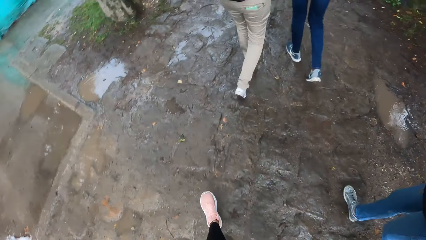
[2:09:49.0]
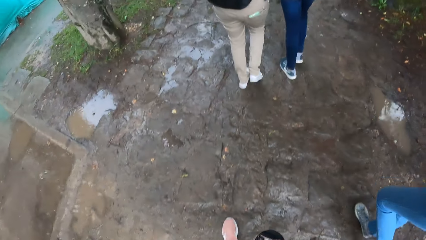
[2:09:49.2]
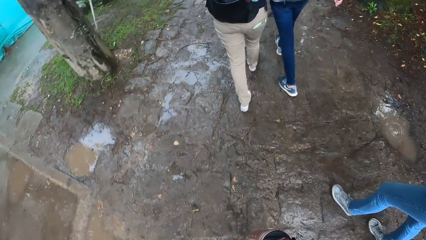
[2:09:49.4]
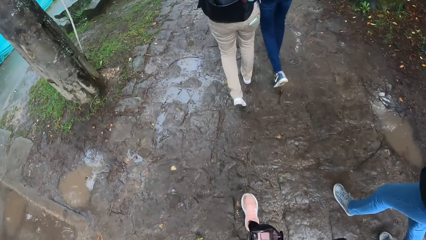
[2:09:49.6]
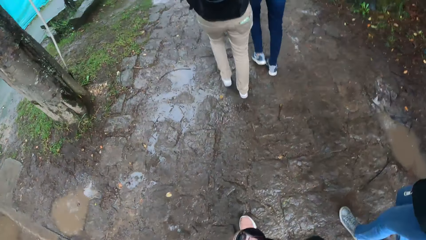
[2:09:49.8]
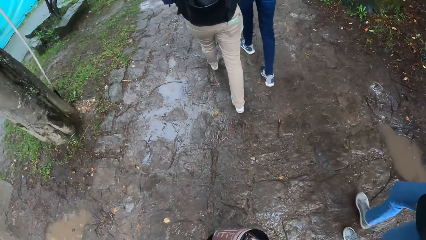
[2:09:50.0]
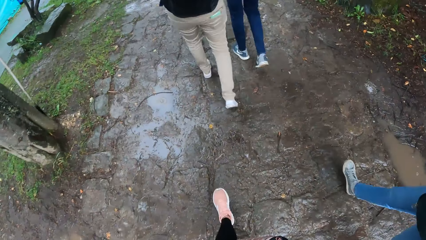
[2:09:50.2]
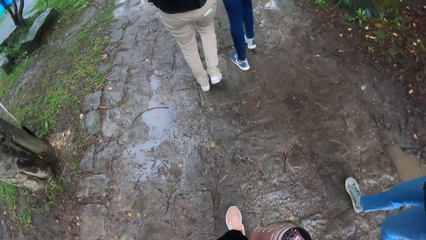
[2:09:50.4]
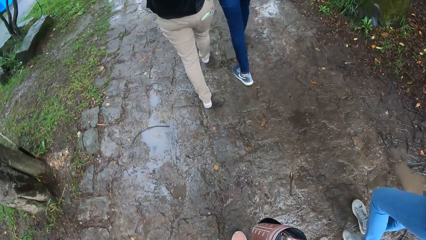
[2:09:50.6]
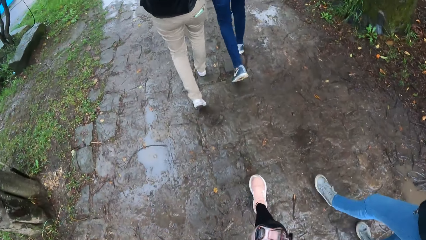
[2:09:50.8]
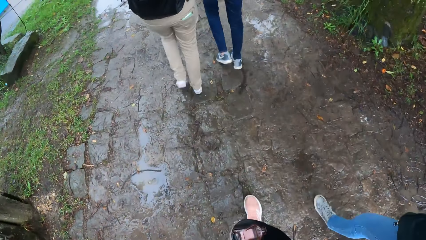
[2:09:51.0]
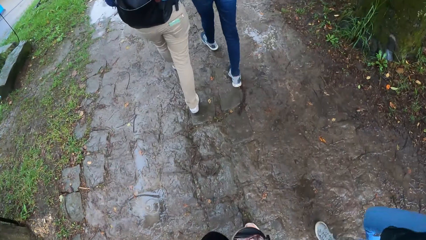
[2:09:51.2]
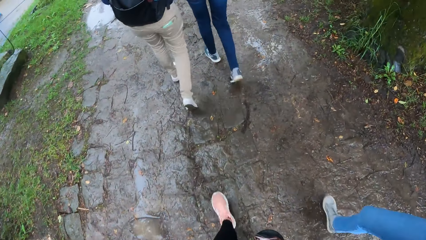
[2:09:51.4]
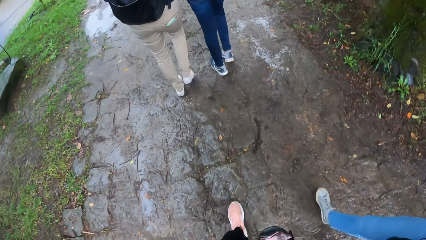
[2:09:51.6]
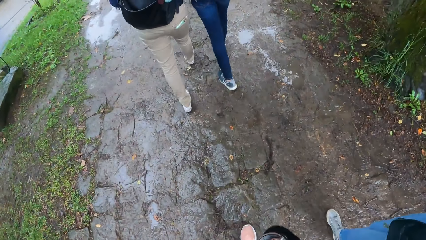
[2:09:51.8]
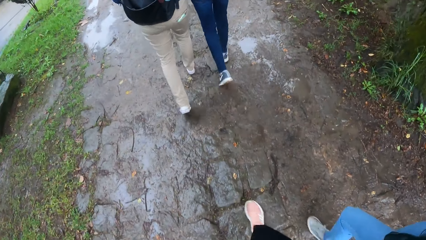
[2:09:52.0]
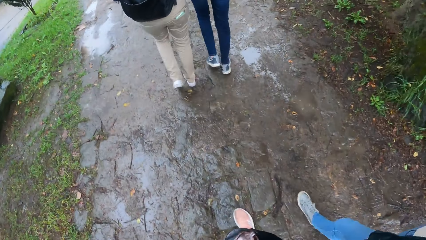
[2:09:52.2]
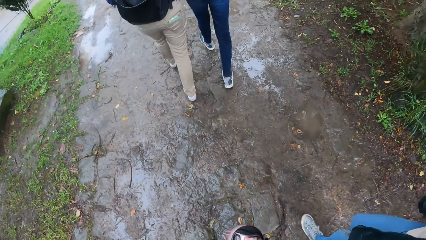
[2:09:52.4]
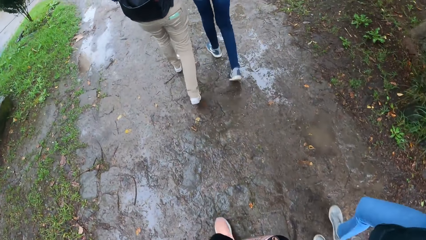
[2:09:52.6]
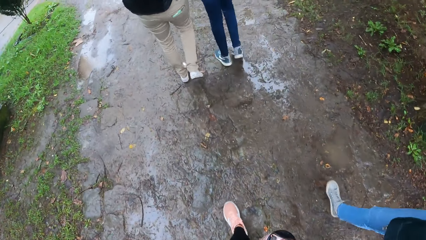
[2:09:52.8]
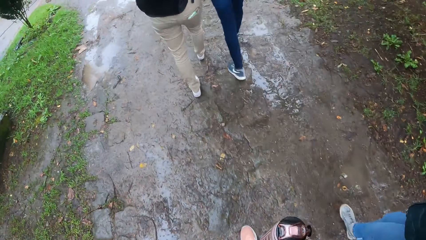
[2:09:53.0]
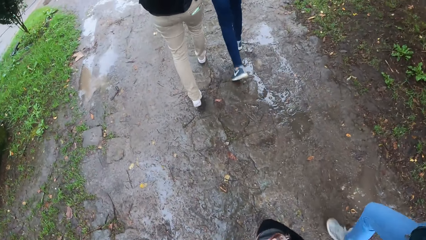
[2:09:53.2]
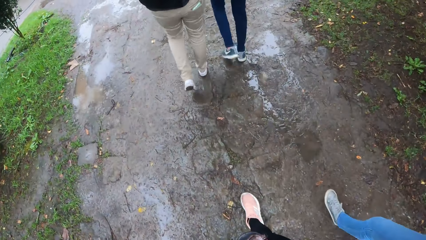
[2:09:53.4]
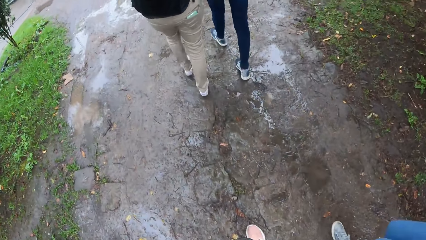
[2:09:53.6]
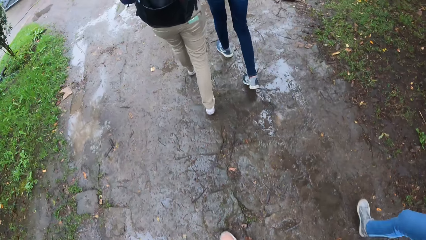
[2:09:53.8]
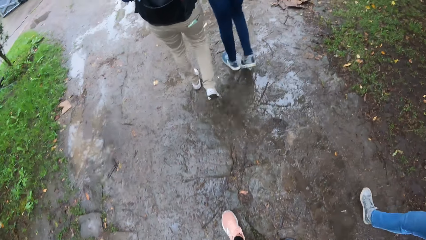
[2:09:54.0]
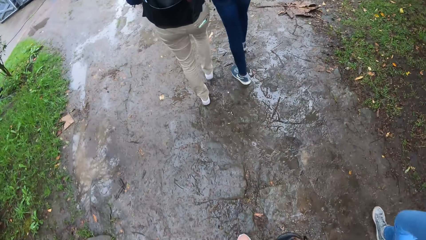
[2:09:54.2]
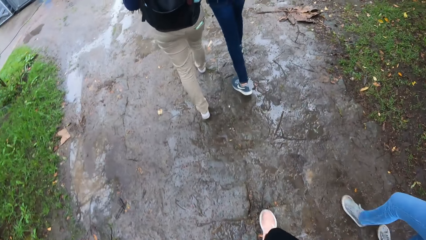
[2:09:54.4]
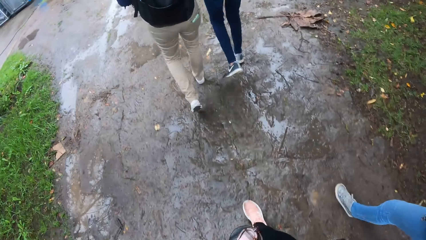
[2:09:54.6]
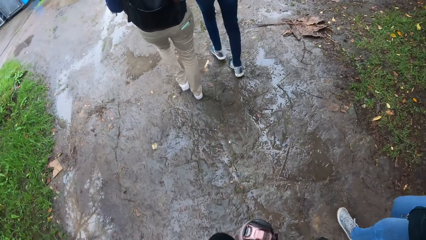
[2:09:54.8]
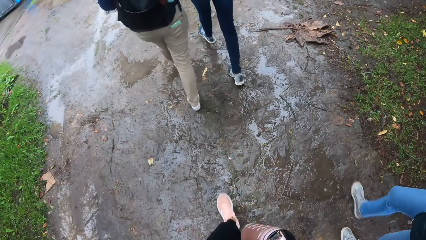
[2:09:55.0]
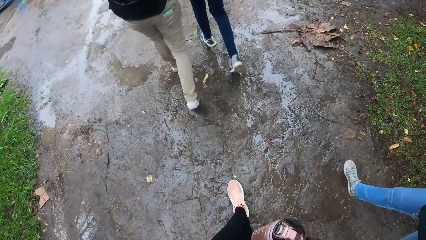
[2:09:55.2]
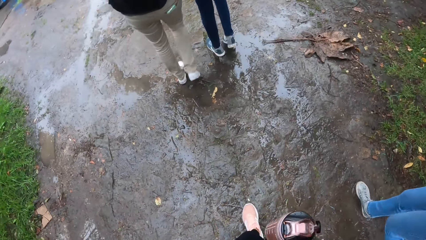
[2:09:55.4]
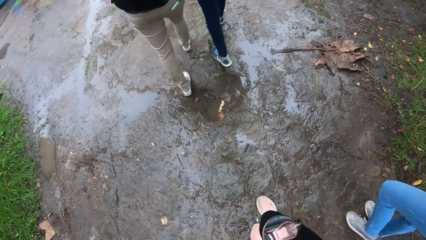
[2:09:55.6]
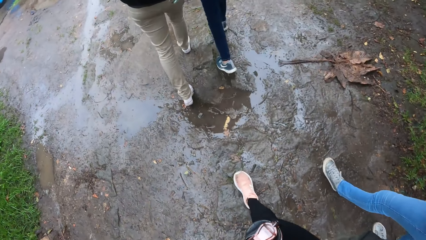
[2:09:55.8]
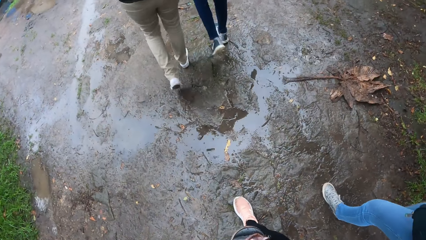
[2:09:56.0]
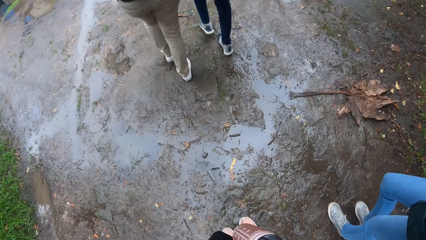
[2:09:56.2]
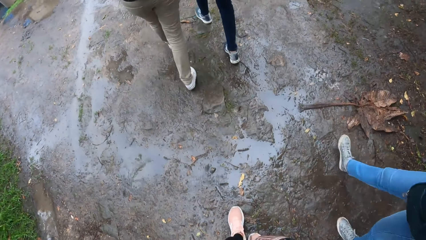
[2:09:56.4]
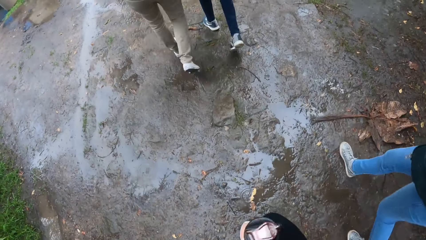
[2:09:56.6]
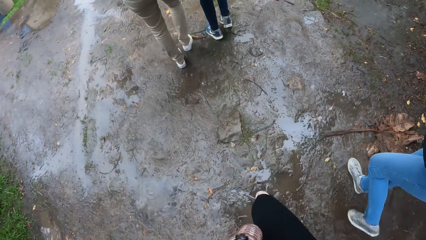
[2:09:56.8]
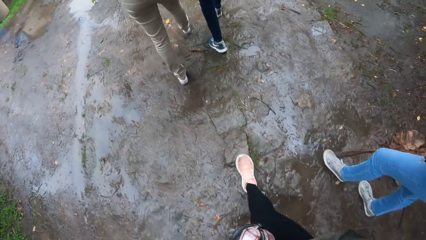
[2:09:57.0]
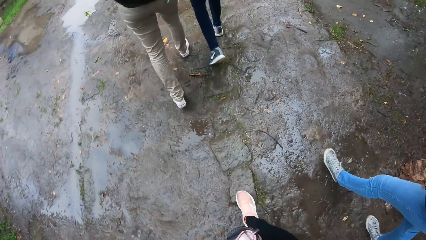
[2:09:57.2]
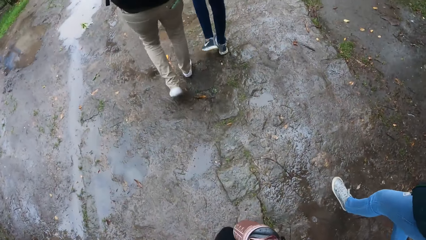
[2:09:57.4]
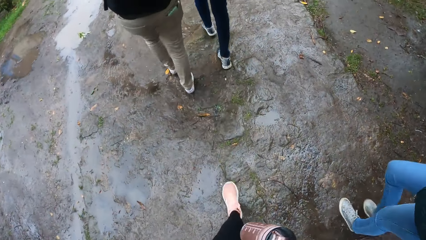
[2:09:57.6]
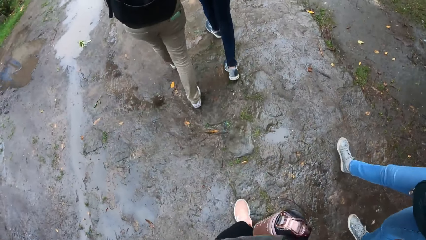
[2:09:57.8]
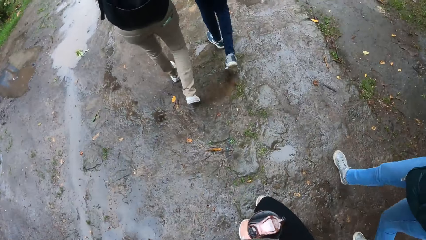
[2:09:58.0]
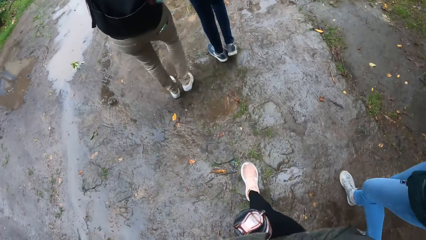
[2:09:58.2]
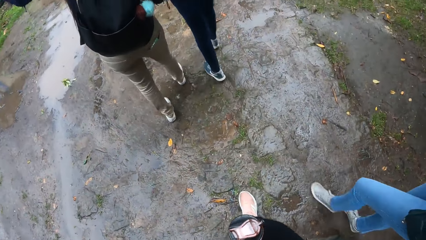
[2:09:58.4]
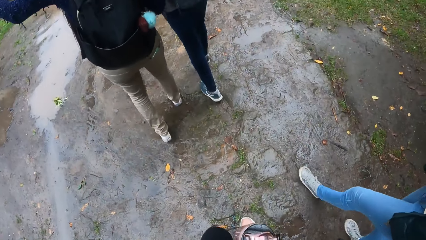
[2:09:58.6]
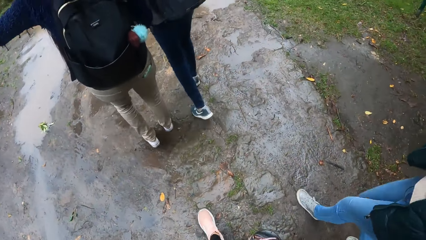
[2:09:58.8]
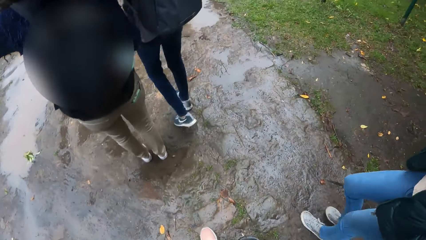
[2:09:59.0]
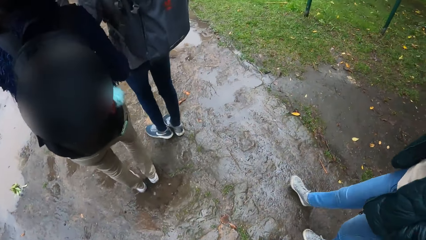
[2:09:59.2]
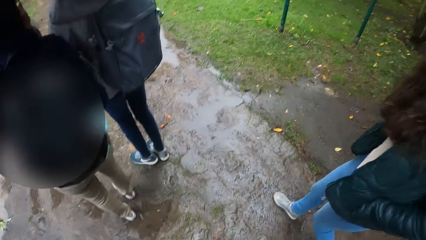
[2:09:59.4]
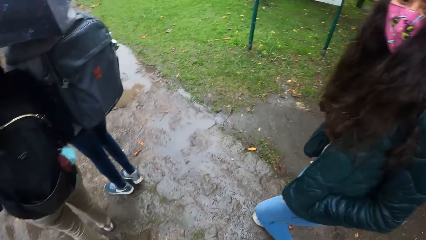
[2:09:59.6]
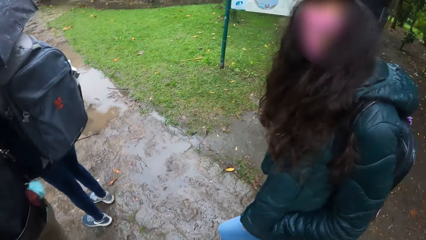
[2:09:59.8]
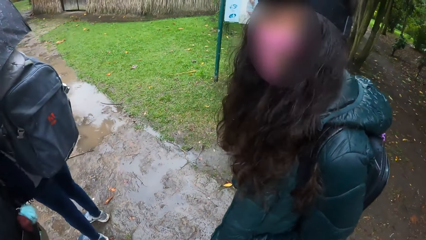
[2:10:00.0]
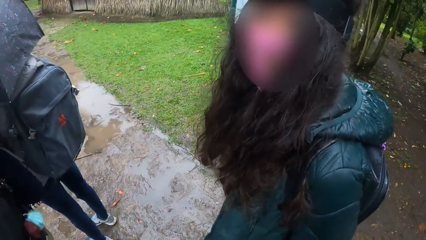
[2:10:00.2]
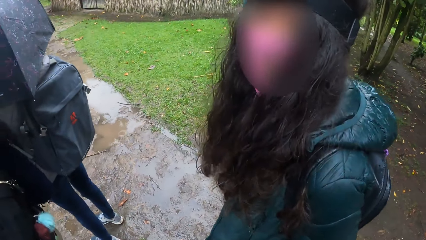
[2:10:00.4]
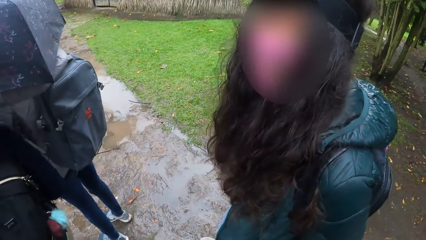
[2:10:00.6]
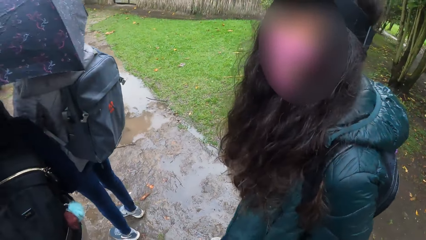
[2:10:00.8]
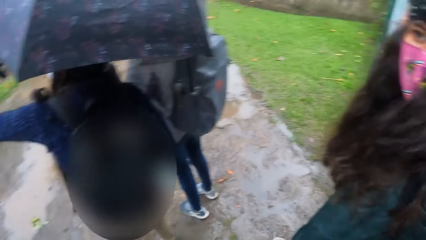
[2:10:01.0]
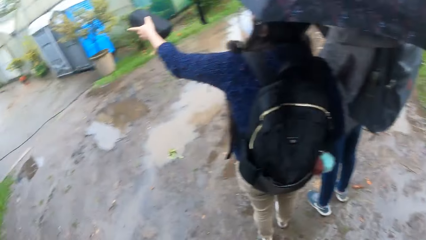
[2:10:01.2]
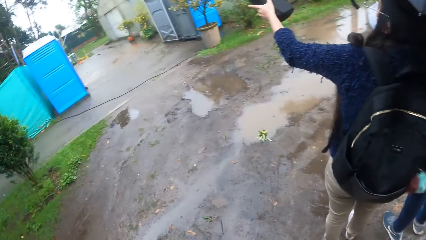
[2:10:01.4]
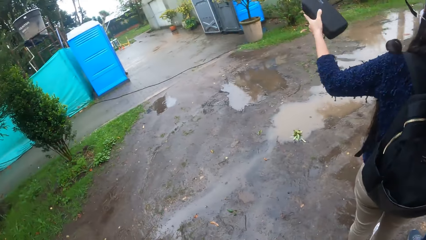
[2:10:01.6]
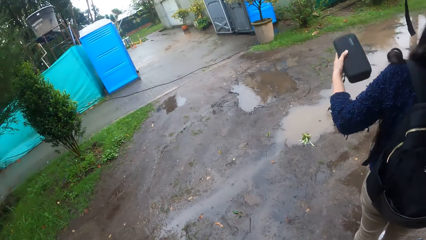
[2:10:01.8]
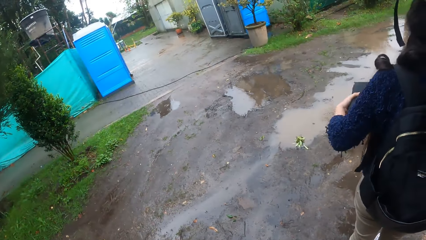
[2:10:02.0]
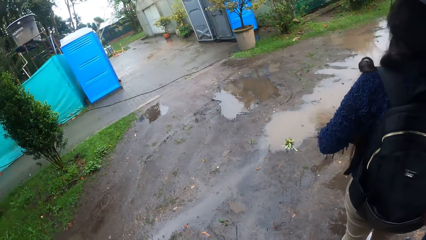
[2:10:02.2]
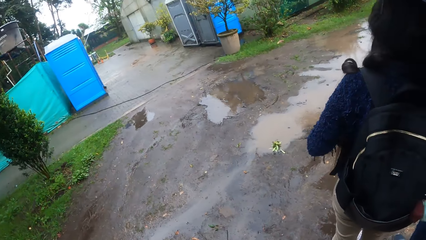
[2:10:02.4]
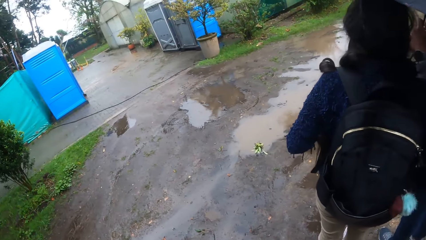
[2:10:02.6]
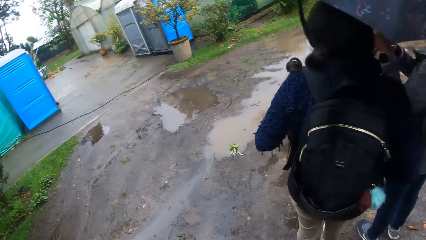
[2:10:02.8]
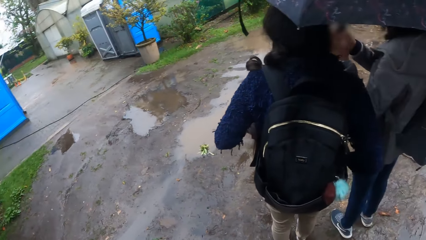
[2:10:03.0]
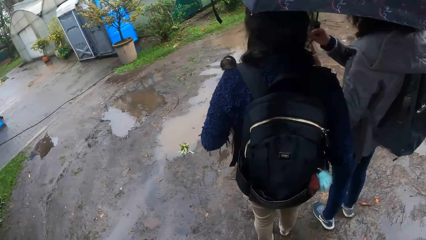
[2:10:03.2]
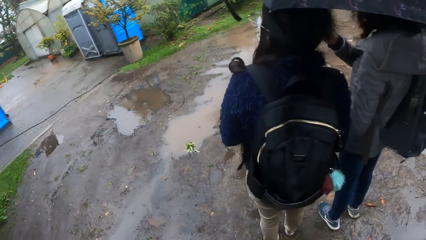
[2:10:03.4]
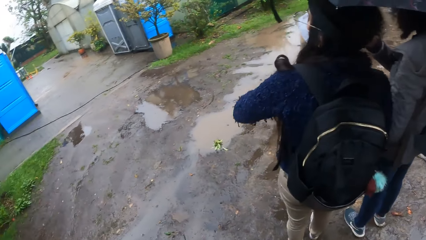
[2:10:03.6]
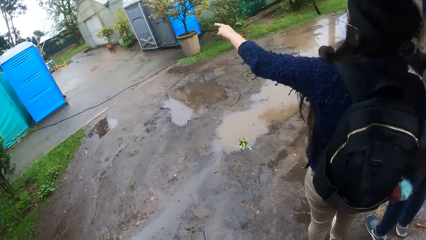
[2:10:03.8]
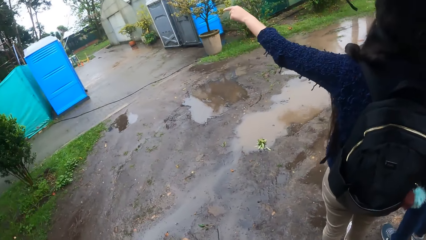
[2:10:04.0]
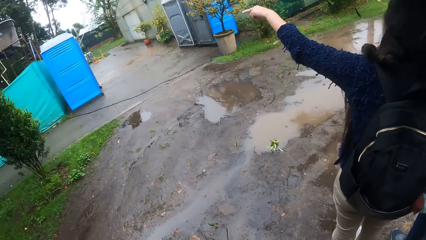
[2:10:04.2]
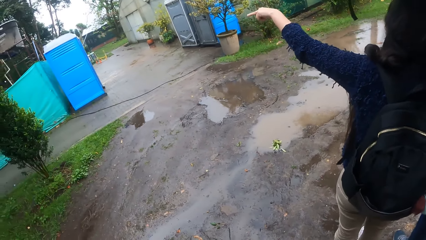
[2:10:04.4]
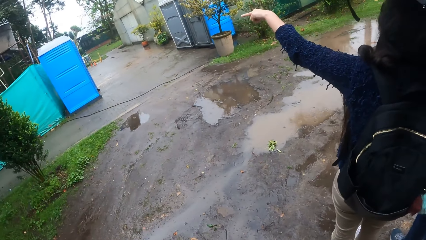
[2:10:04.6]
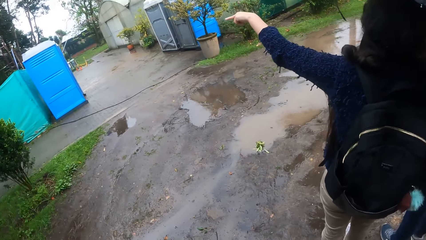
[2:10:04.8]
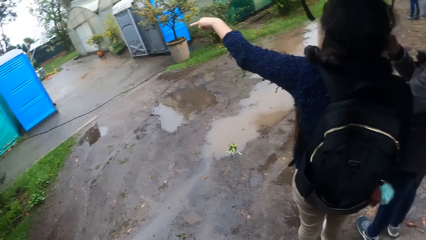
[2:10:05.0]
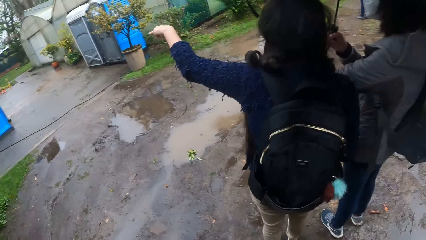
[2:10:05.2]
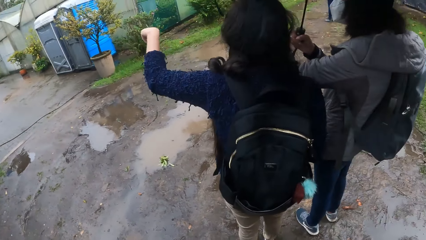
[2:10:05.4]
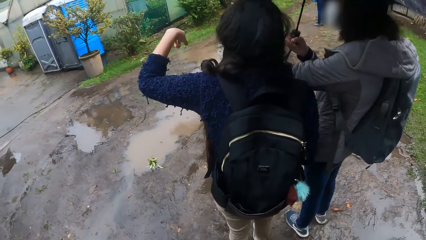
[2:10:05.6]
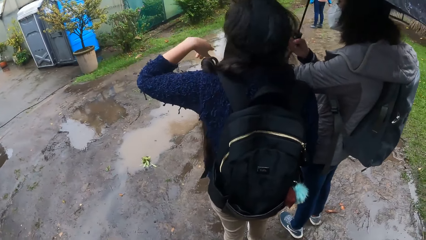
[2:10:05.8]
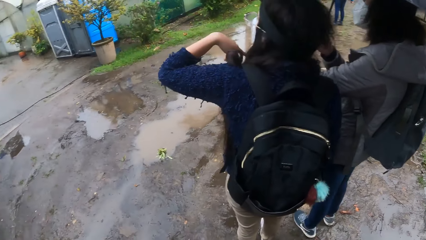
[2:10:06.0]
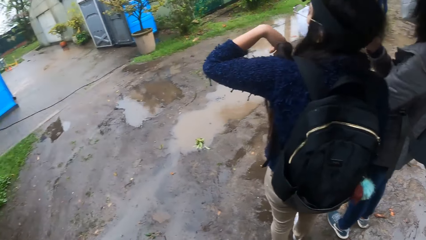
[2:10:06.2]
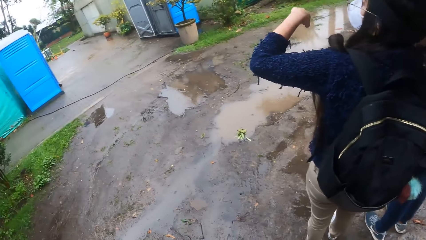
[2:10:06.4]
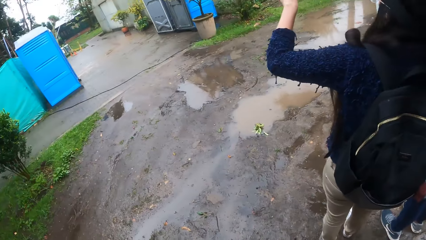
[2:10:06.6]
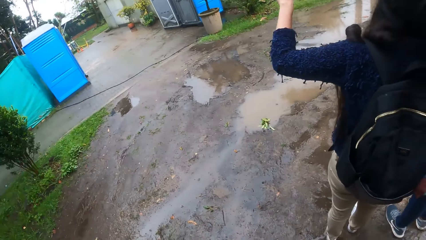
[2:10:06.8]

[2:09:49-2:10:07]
The camera wearer walks to the right side. They look sideways. A girl interacts with another girl. The first girl points to the left with her left hand. The camera wearer interacts with a third girl. They look at a person. They look sideways. The first girl points to the left with her left hand.
